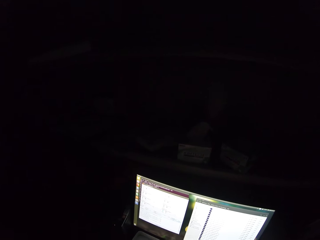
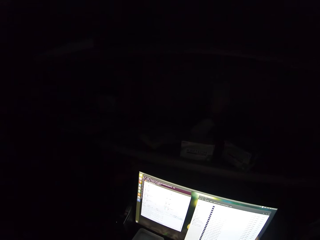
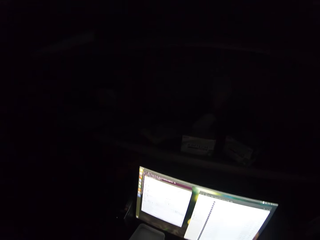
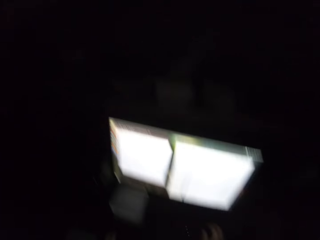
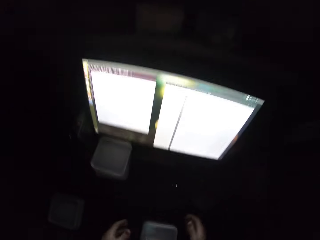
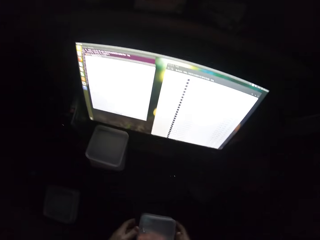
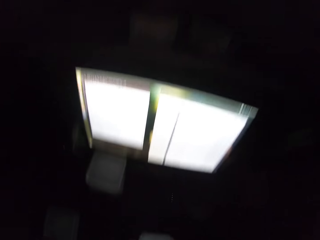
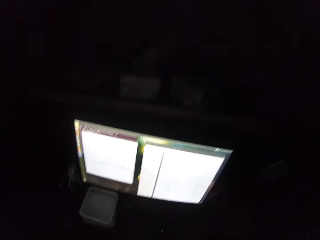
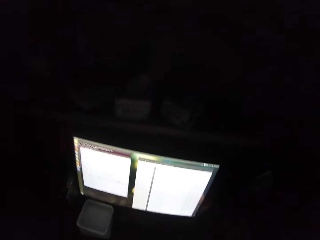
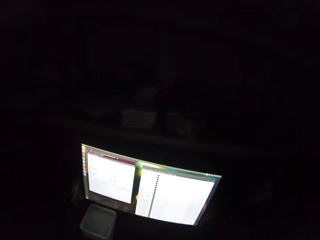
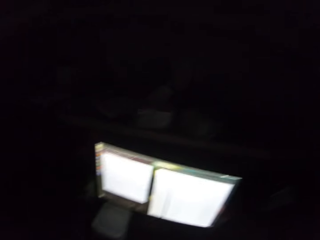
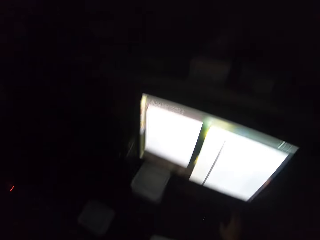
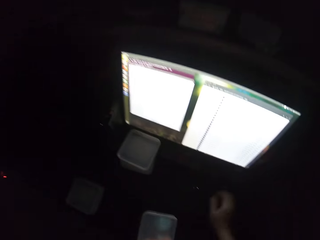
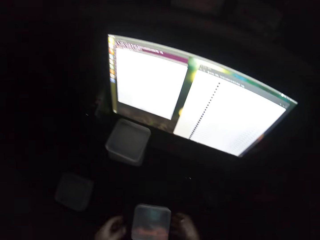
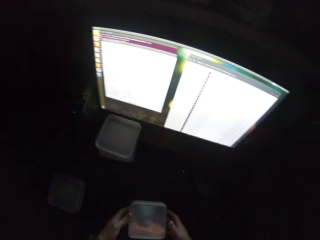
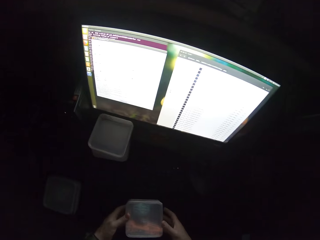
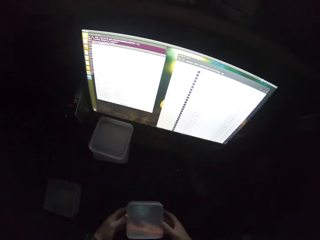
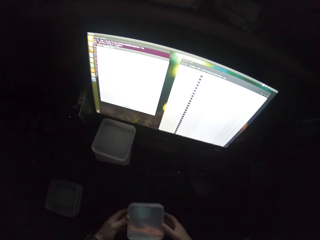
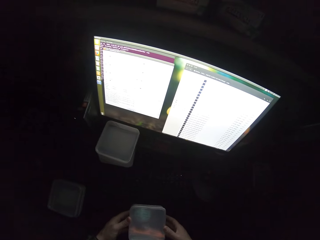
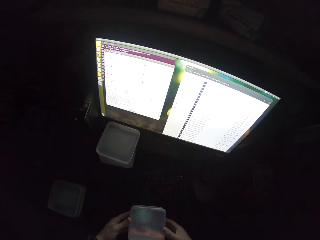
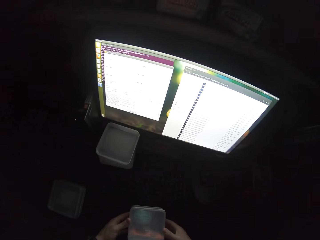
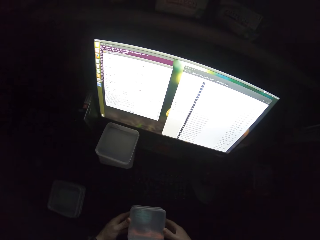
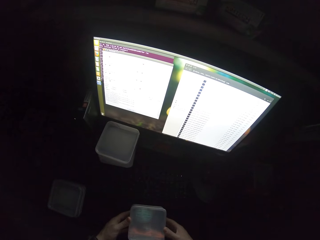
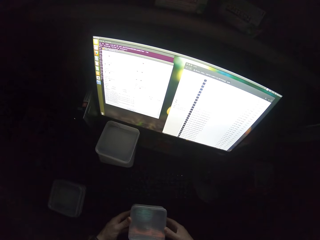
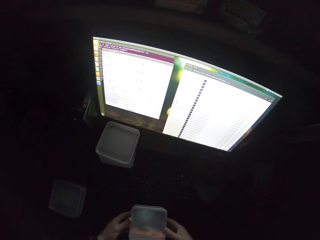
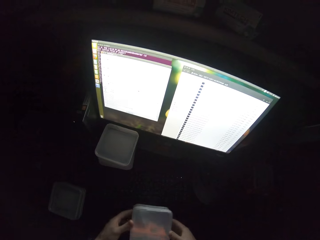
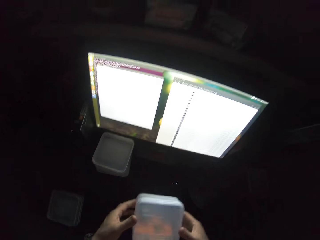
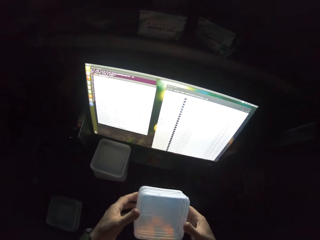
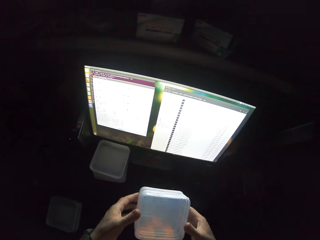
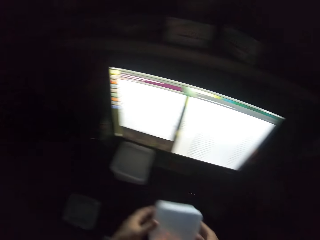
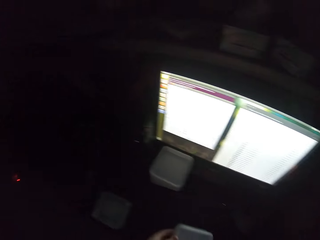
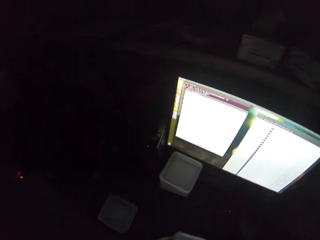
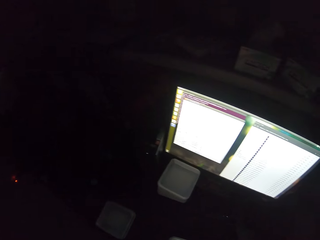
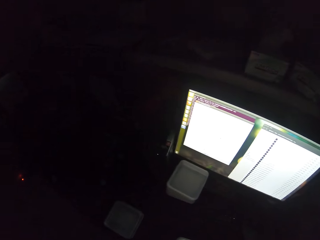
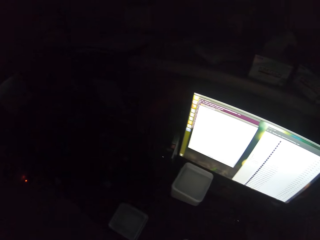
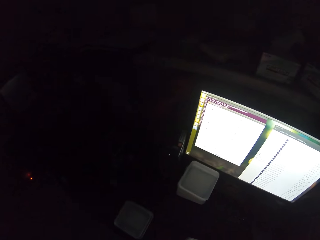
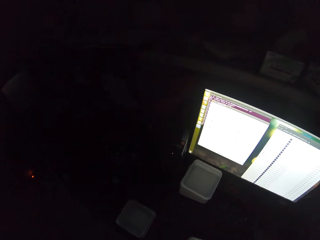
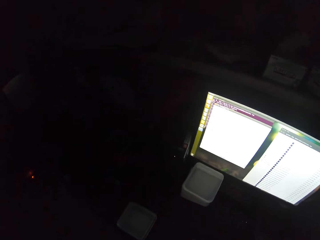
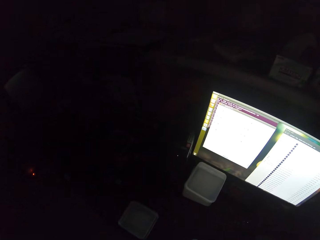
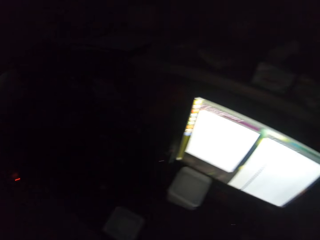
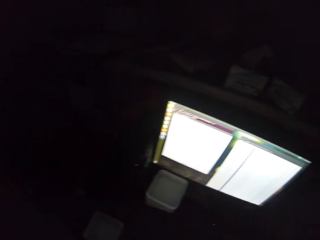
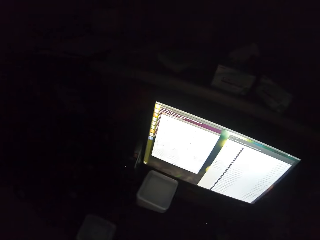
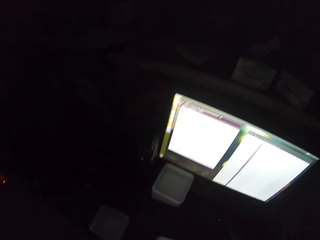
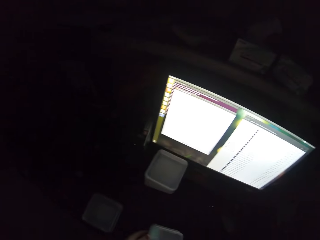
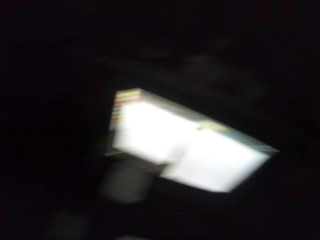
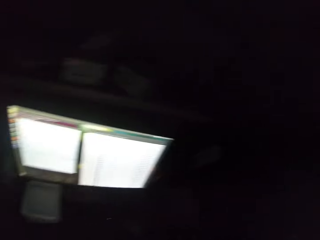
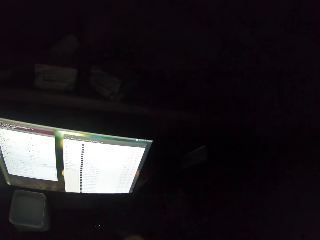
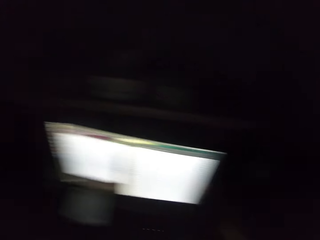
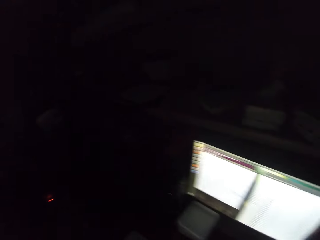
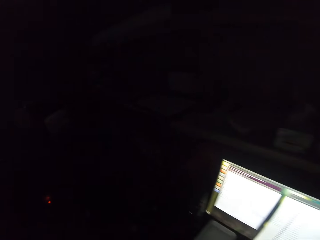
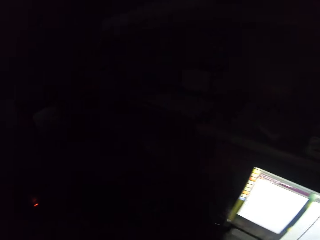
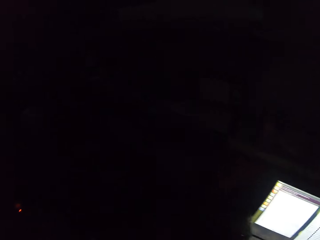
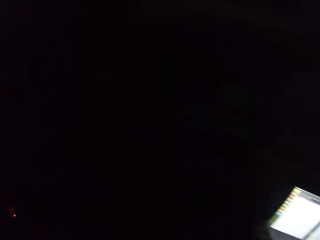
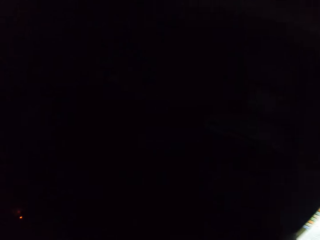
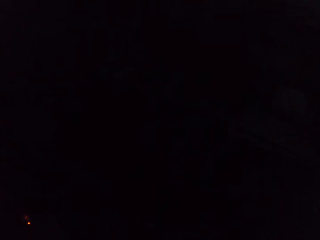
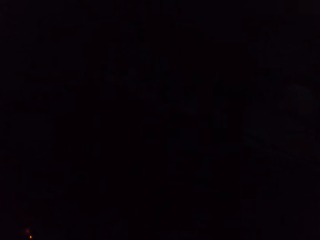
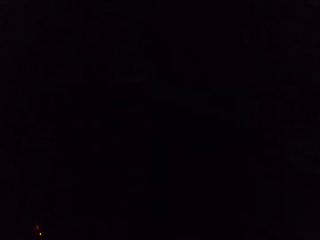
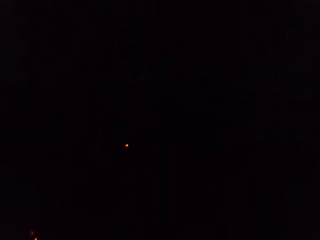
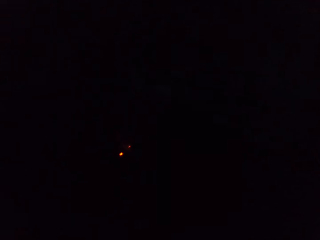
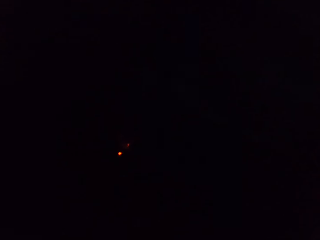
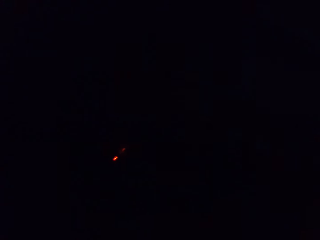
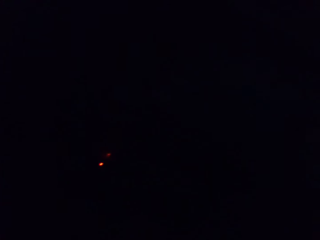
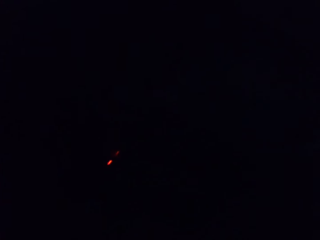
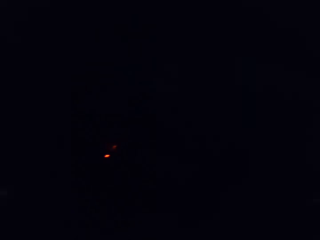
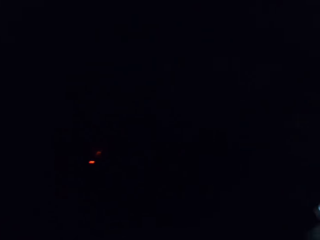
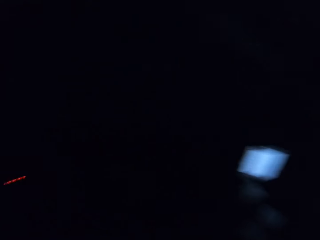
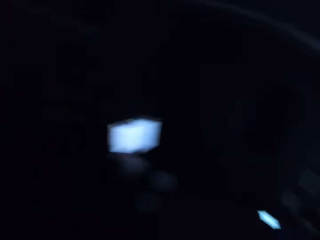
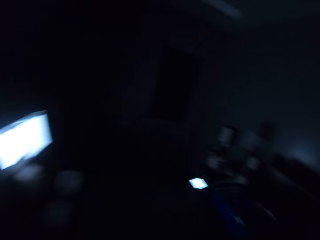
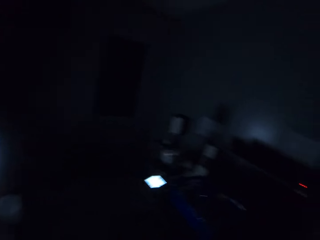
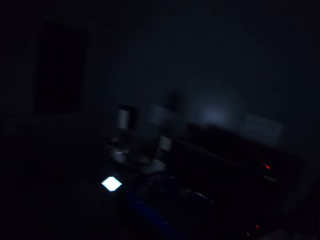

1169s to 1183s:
The camera wearer holds something. He stares at a screen. He lifts something. He holds the food storage container with his hands. He stares at a screen. He looks around.

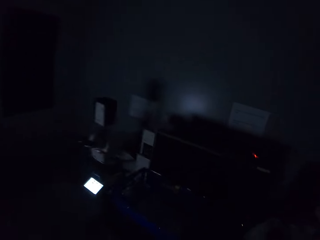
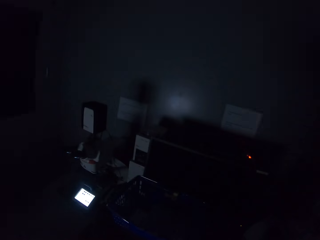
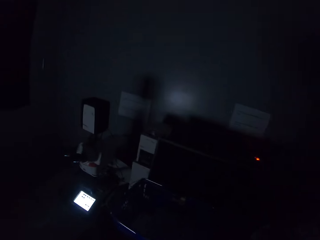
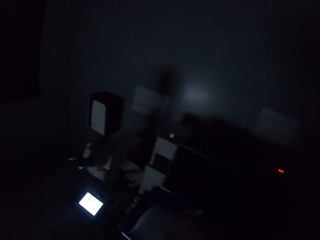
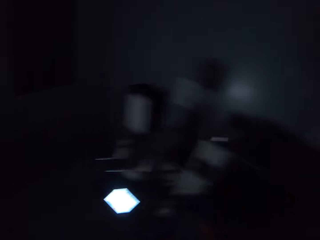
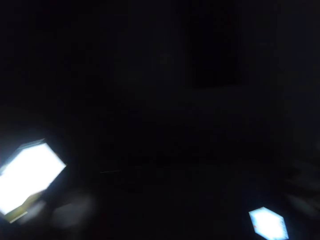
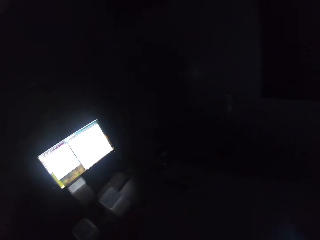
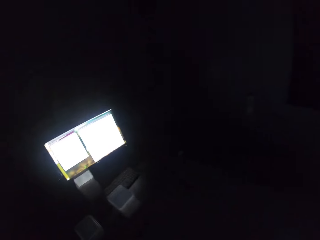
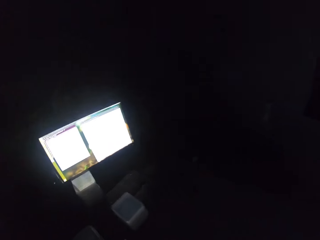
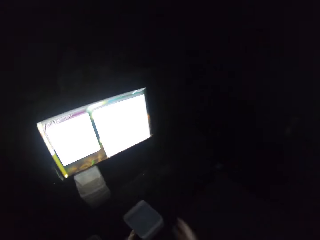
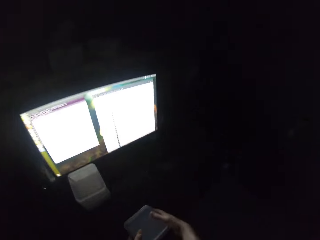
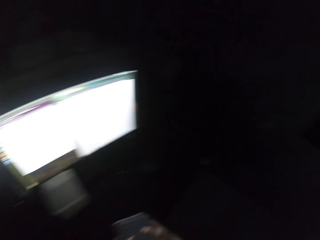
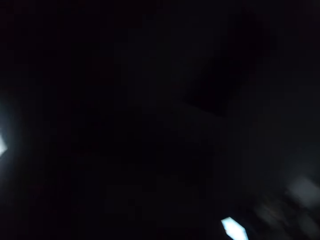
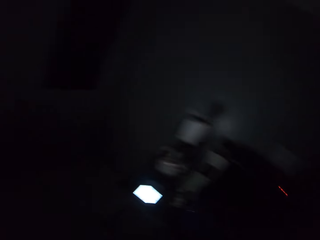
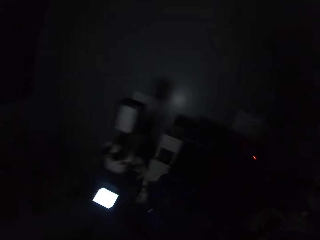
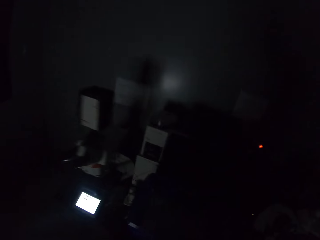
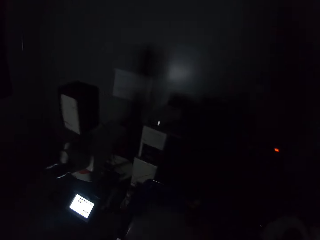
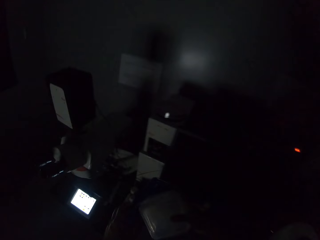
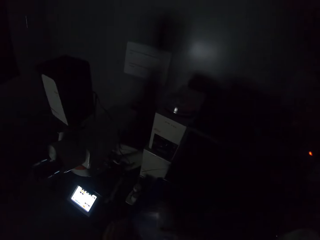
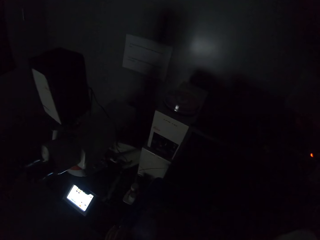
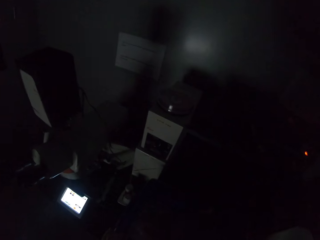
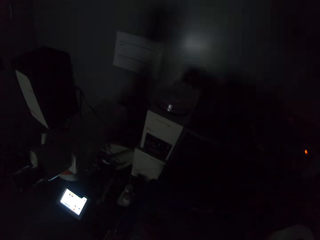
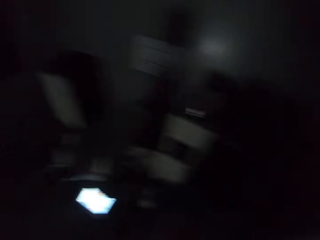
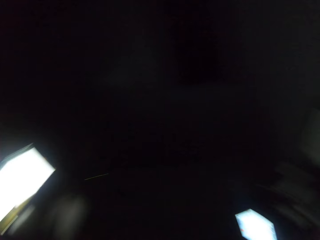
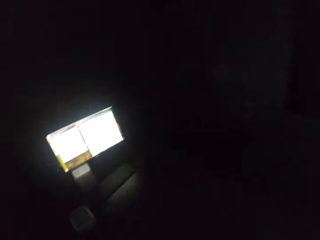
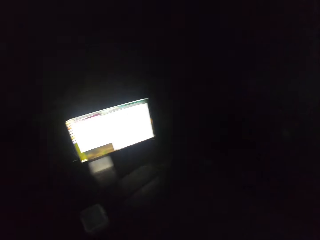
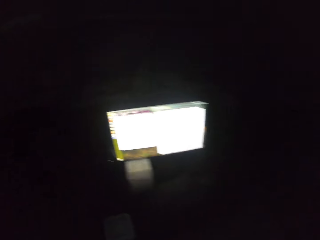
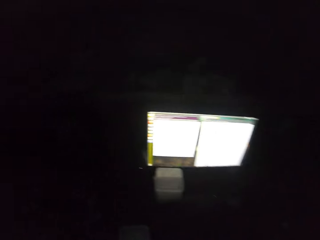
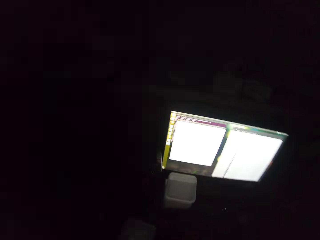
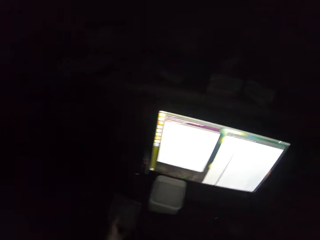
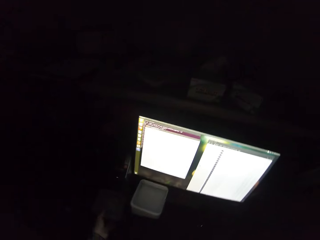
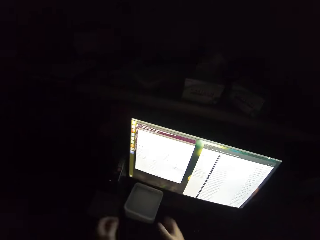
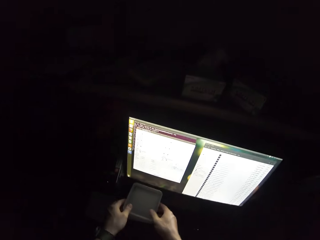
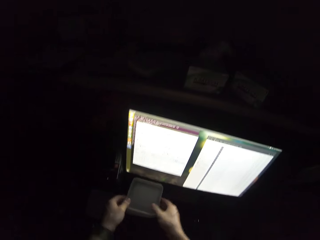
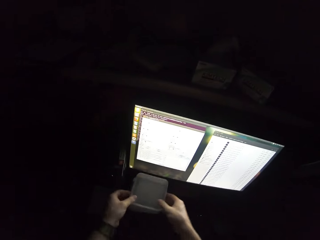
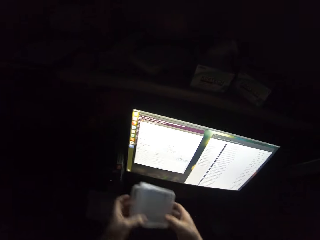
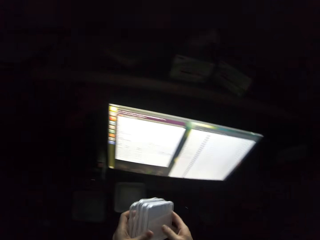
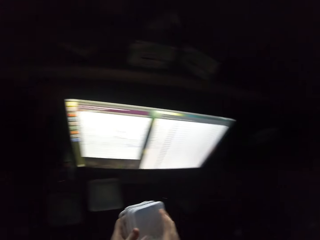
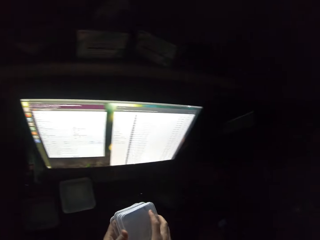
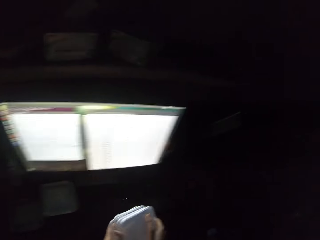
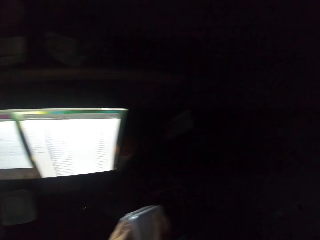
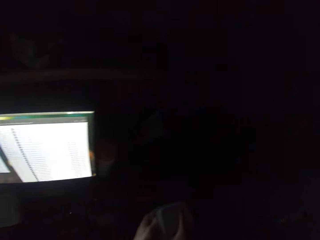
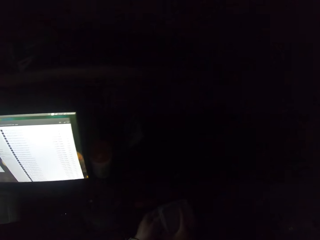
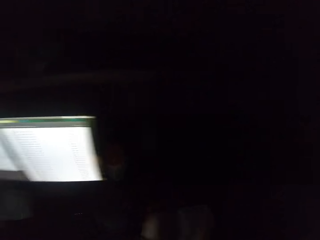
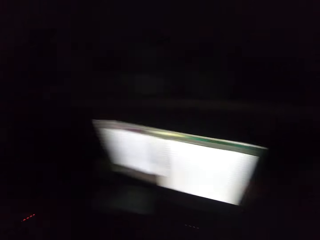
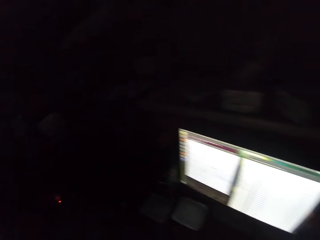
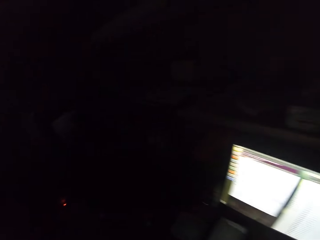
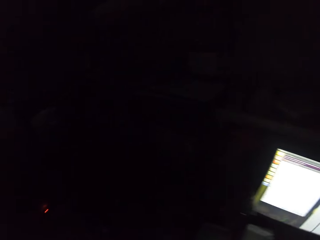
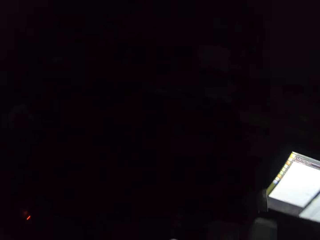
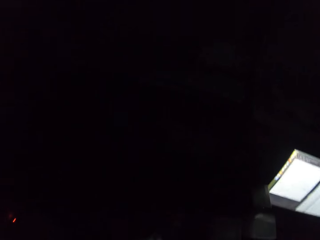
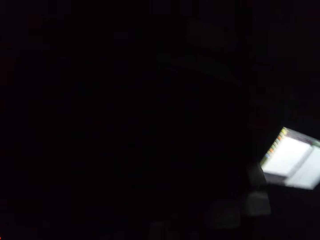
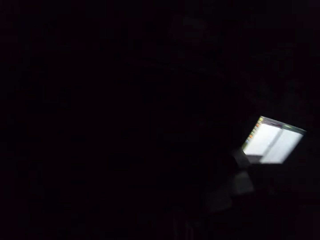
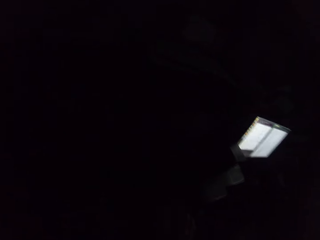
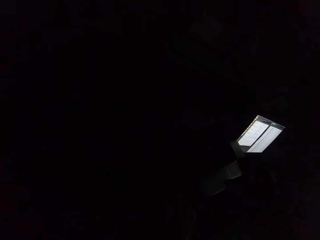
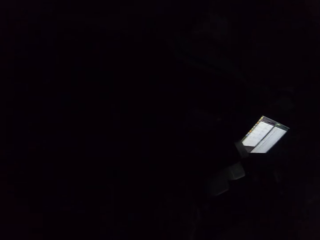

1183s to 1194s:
The camera wearer moves around the room. He picks a food storage container from the table. He walks around. He puts down the food storage container on his left hand. He picks the food storage container from the table. He looks around.
